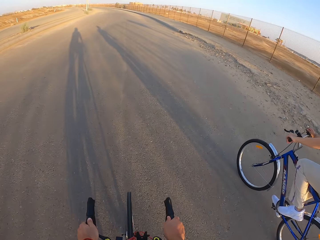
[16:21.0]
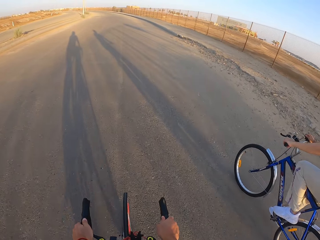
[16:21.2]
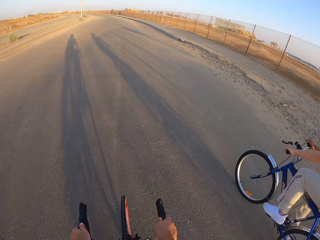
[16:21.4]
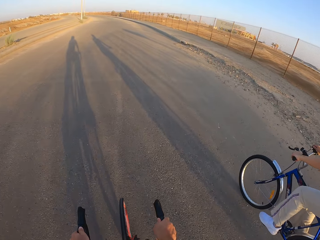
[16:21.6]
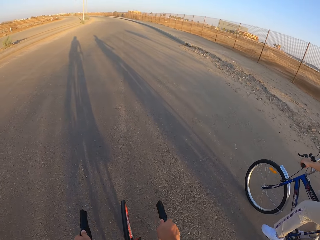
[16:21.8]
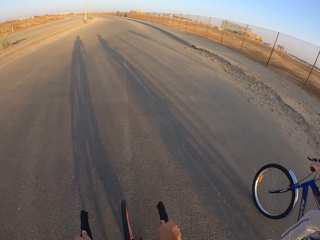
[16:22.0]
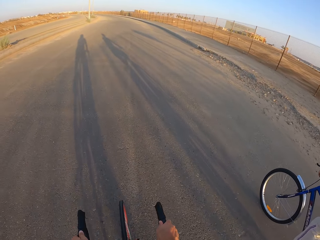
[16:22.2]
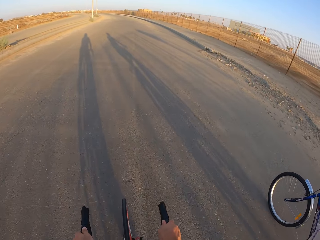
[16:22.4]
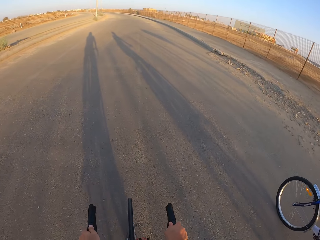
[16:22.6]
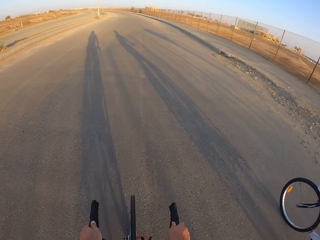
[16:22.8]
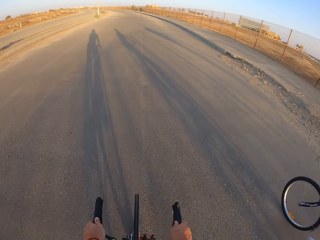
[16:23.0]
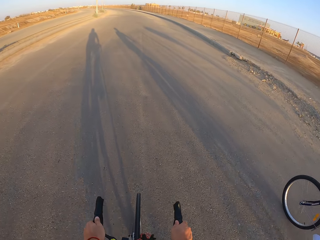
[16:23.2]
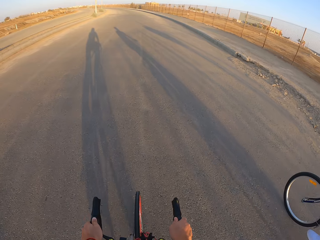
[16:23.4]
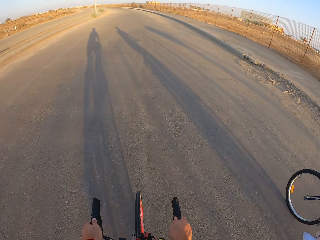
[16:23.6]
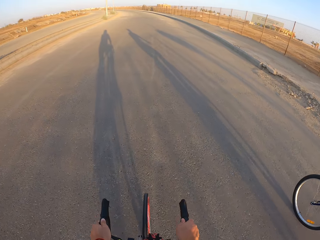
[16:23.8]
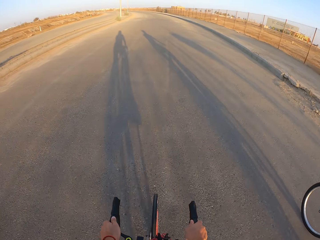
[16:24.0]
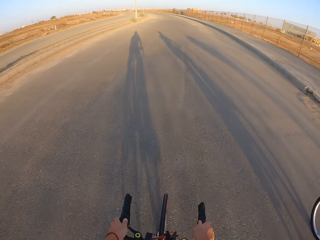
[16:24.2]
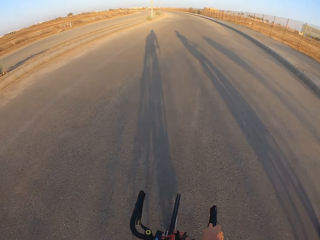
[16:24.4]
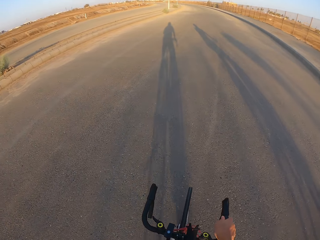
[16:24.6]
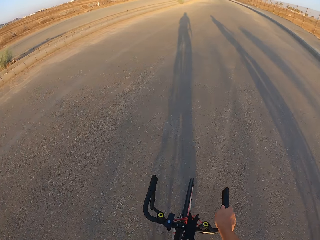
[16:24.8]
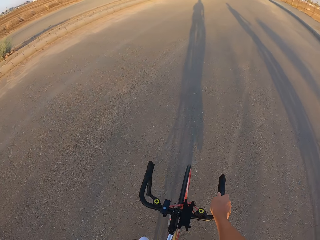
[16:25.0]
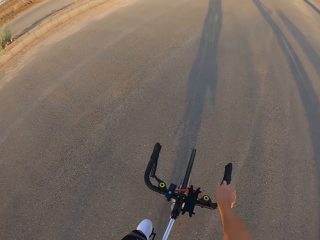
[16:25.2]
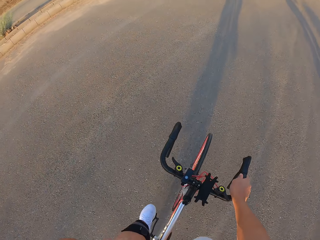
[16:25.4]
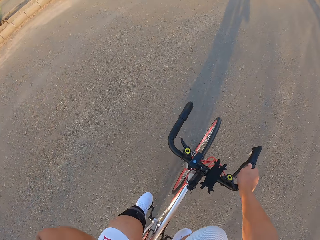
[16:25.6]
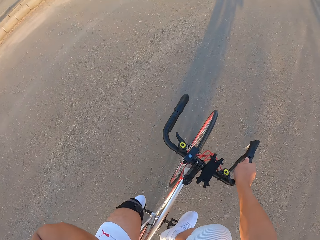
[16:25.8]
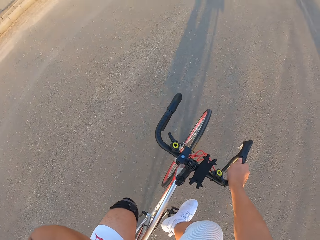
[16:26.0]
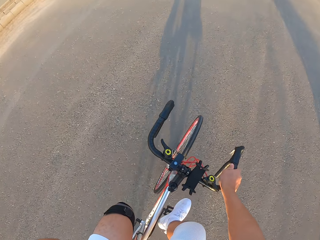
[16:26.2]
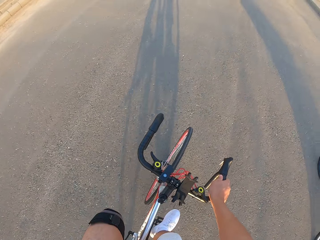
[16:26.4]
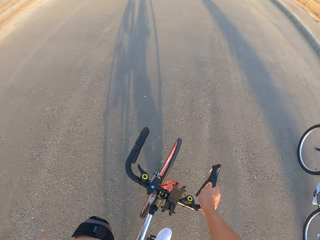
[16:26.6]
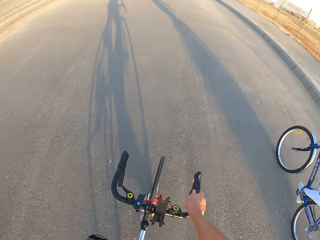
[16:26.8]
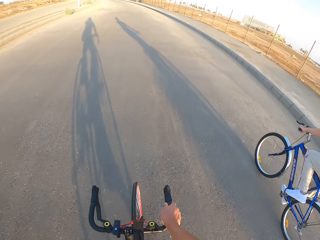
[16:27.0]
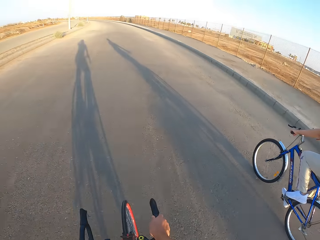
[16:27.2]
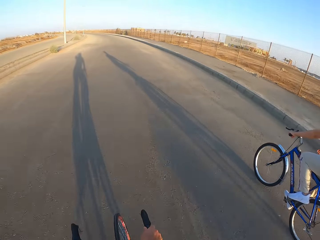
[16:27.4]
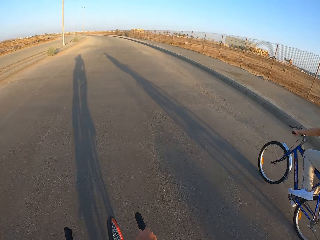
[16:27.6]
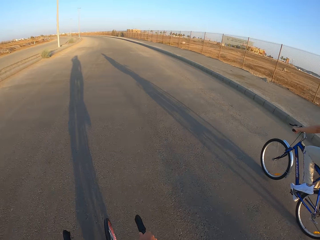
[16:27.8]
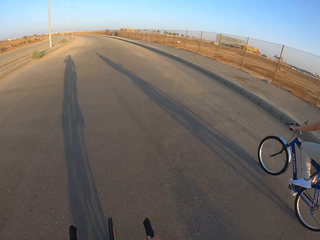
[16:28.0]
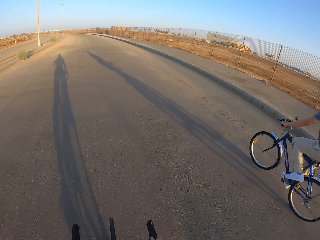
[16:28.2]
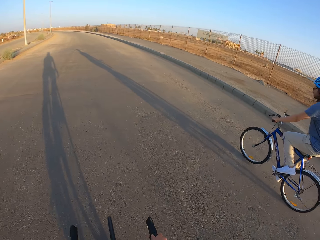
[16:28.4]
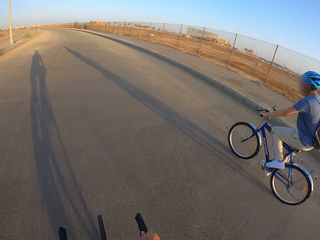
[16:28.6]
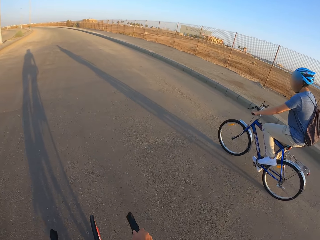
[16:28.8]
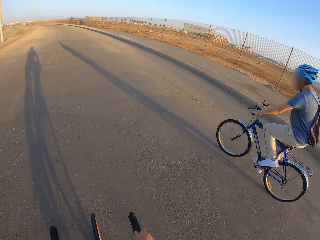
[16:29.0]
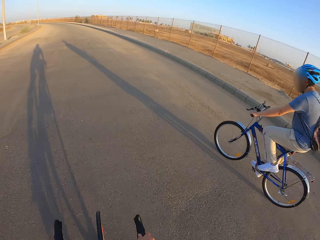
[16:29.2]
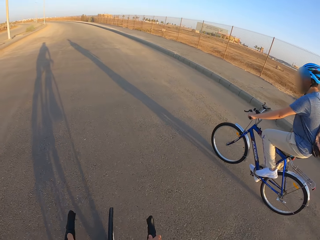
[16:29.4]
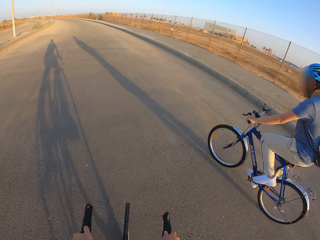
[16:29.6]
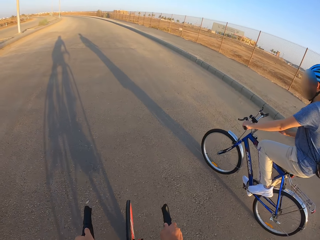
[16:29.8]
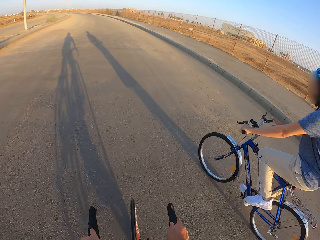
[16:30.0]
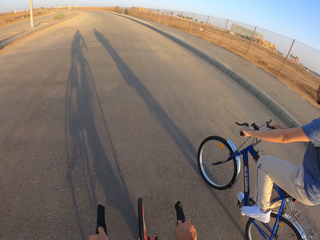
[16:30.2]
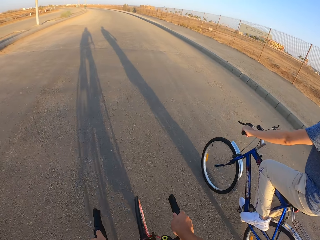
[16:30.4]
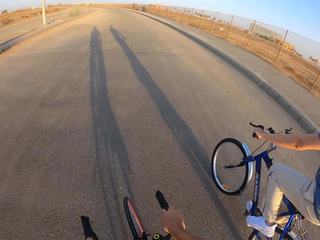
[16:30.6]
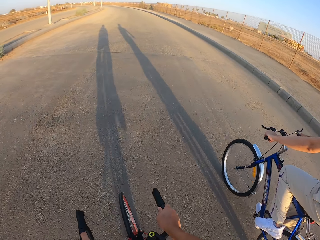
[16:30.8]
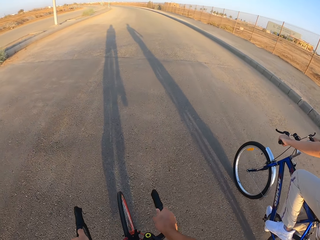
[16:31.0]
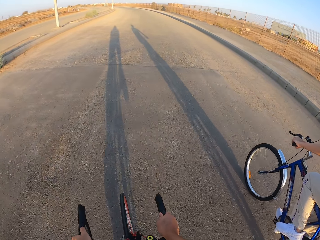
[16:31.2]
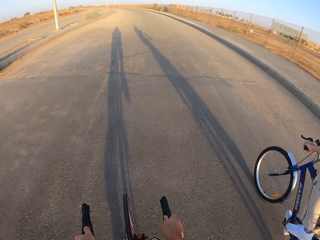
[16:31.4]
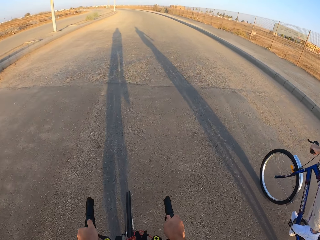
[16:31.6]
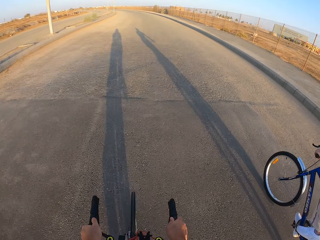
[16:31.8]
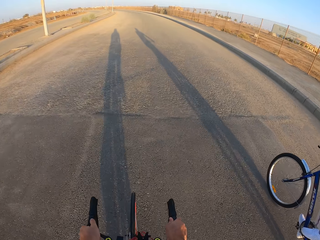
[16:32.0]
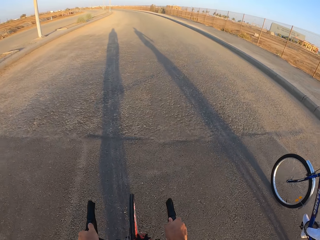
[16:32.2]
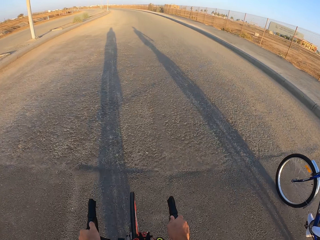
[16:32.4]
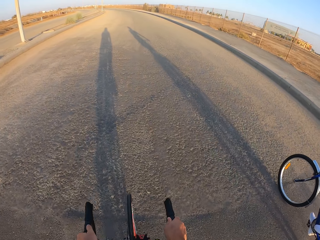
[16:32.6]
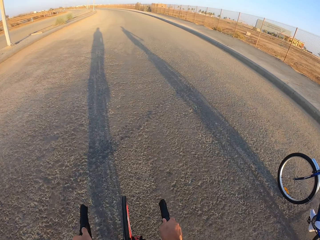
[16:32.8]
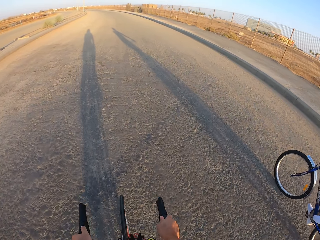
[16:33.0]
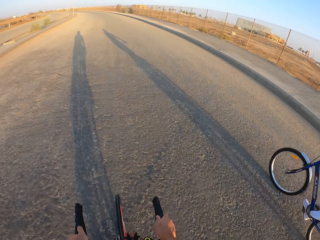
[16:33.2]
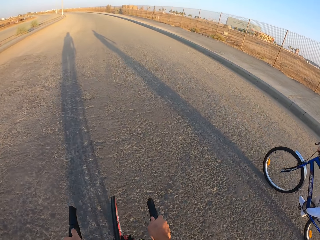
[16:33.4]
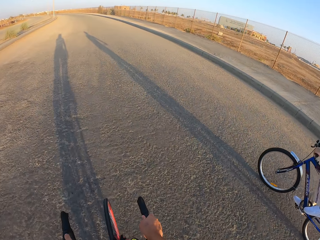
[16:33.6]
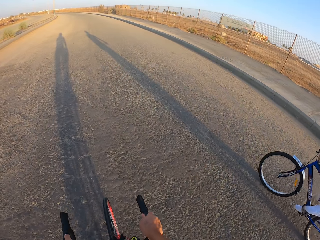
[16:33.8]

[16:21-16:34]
A man rides the bicycle. The camera wearer rides the bicycle. They raise the left hand towards something. The man rides the bicycle. The camera wearer withdraws the left hand from something. They cycle along the road.

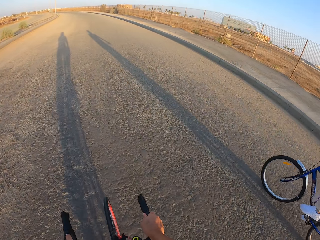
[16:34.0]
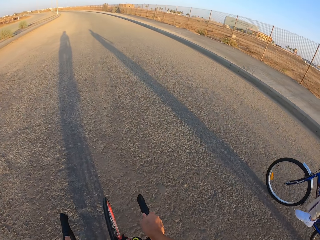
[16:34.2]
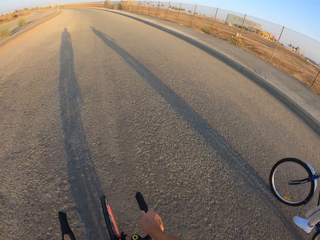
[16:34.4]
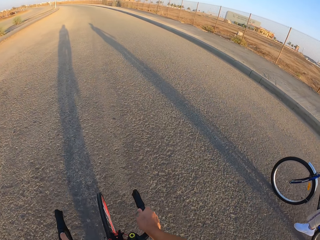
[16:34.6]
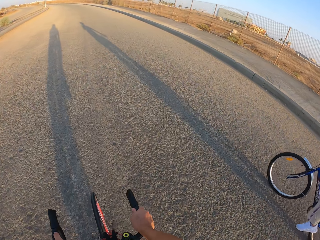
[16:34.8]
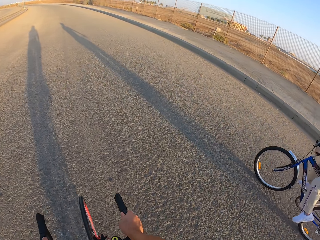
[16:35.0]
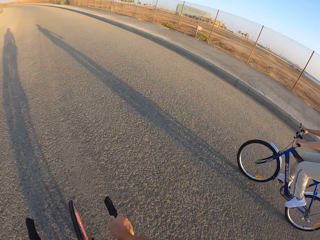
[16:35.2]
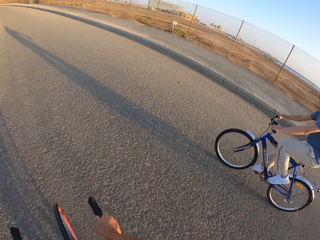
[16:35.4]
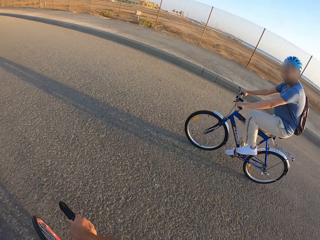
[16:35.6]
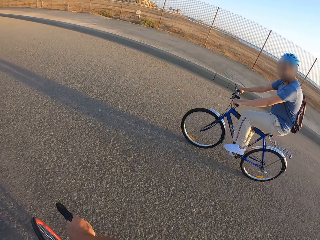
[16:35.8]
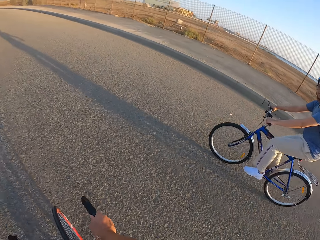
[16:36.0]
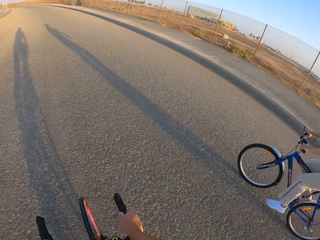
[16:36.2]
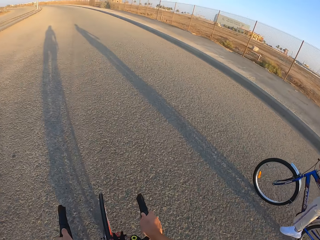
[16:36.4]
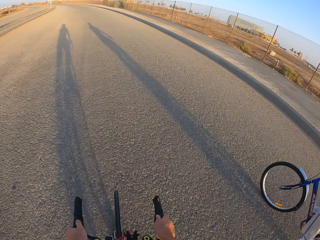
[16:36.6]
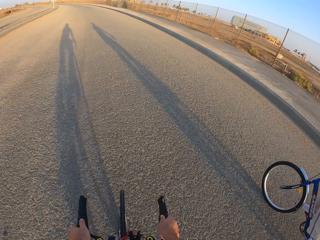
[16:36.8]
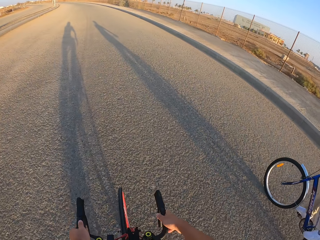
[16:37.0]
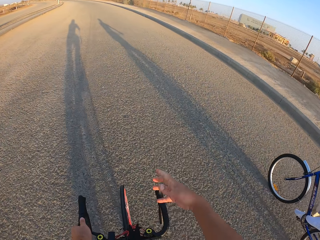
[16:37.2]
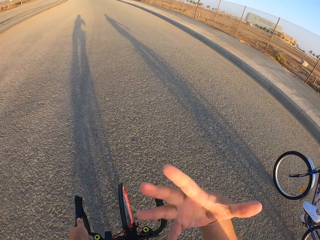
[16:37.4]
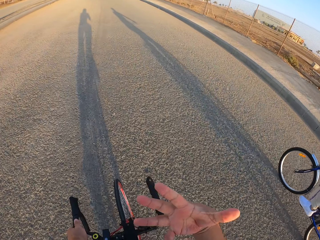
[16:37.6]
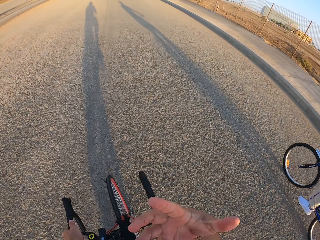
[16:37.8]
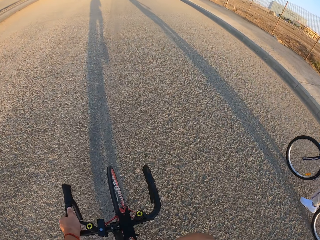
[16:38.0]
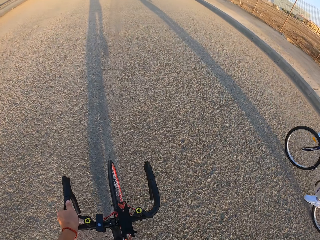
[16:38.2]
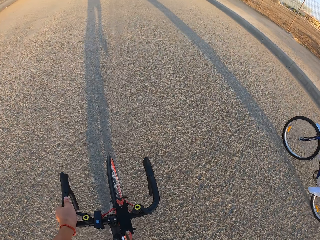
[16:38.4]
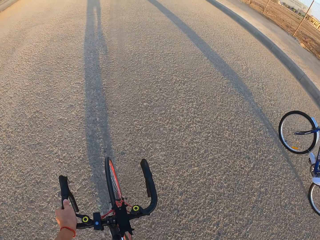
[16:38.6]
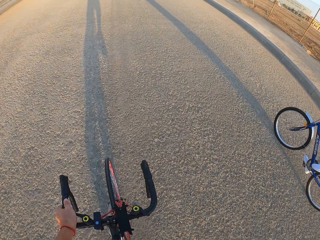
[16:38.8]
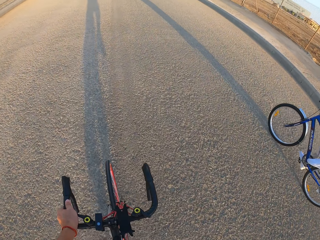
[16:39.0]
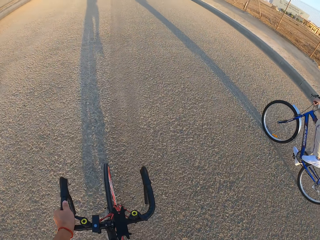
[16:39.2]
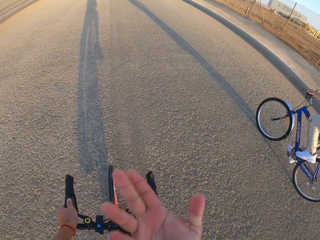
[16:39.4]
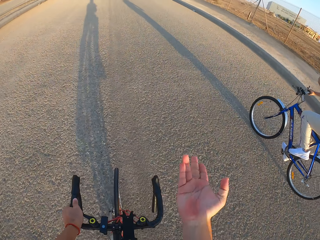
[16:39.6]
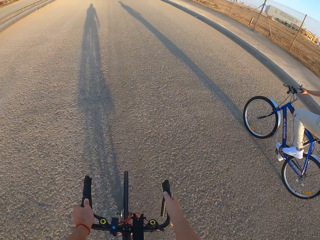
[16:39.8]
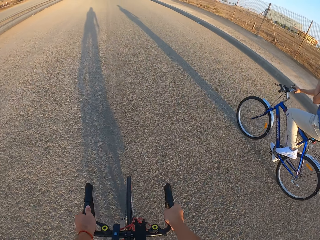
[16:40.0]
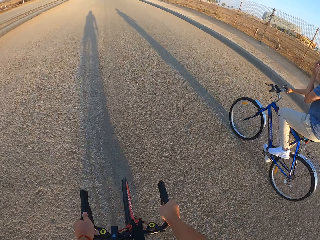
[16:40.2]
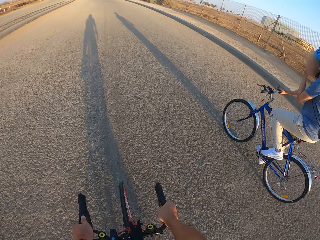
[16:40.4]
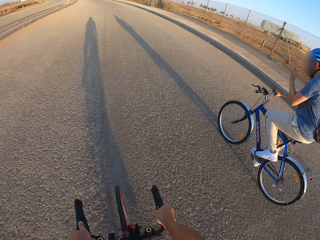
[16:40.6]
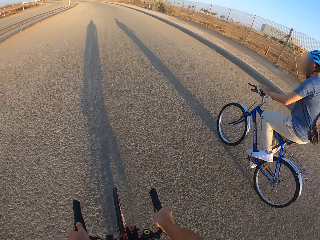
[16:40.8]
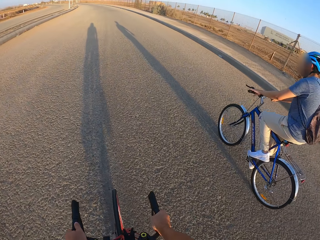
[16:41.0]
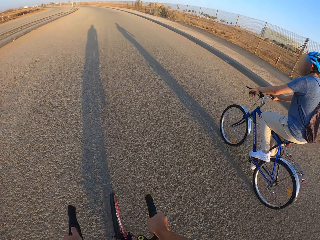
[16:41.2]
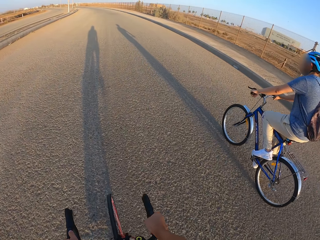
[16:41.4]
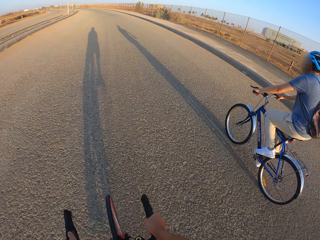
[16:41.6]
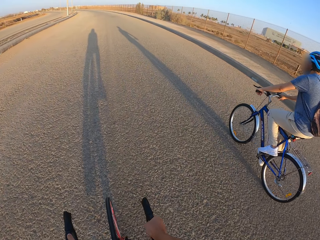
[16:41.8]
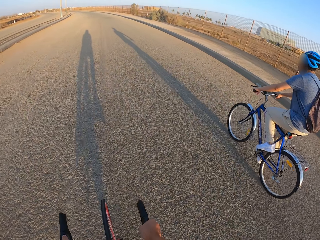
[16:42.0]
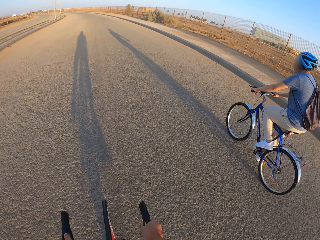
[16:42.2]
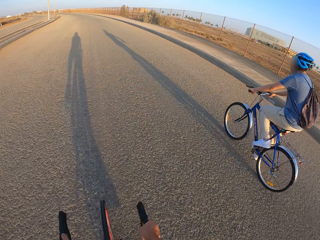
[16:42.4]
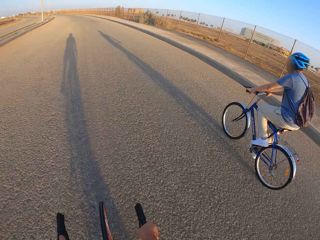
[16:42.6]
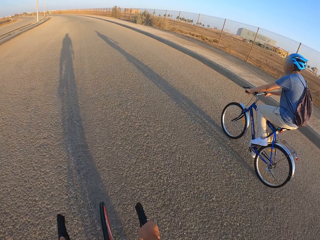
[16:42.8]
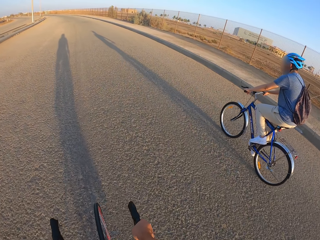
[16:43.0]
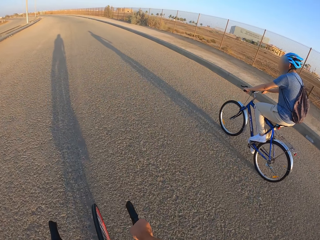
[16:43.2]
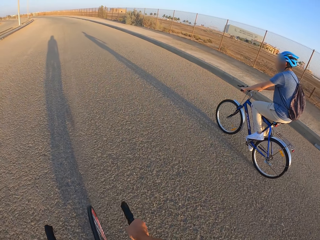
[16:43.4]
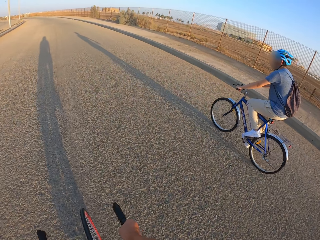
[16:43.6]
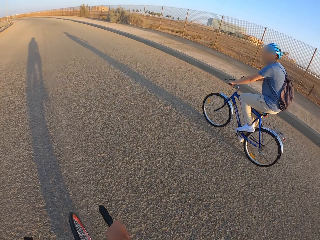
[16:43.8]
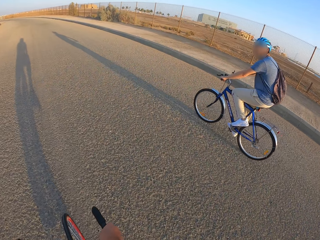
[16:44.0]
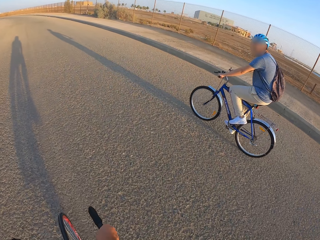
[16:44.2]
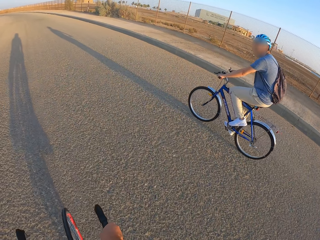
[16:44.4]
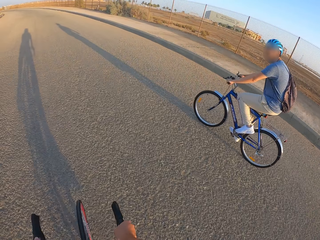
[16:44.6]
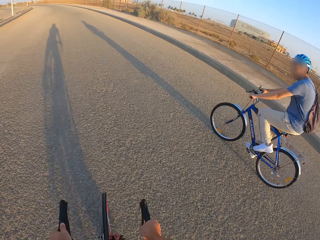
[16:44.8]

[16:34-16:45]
A man rides the bicycle. The camera wearer looks at the man. They cycle along the road. They do signs with the right hand. They cycle along the road. The man rides the bicycle.
